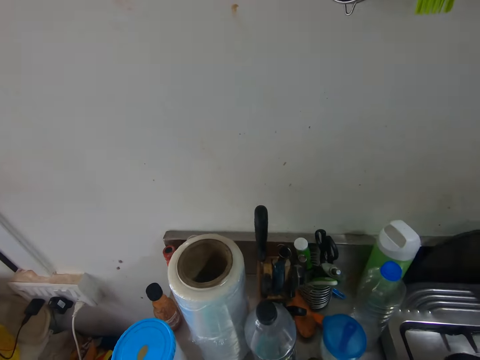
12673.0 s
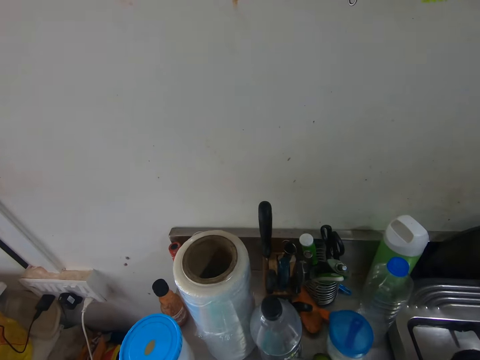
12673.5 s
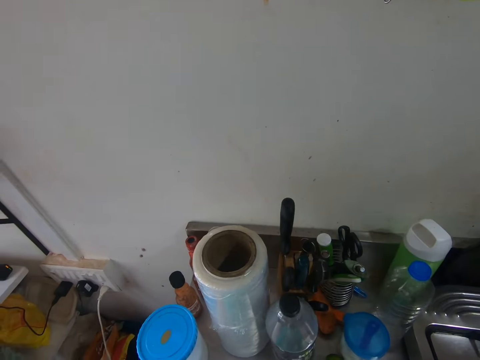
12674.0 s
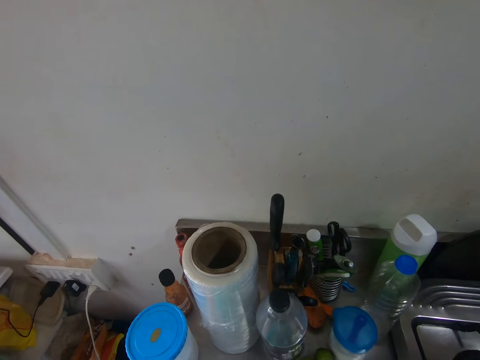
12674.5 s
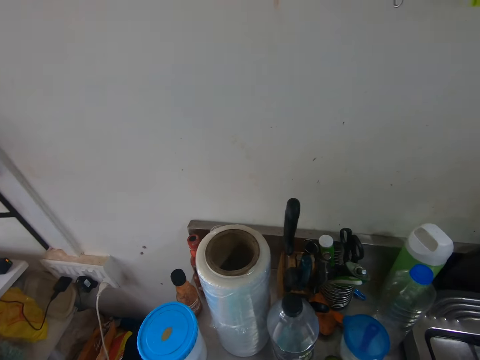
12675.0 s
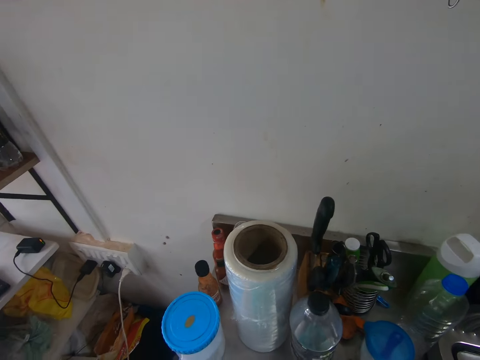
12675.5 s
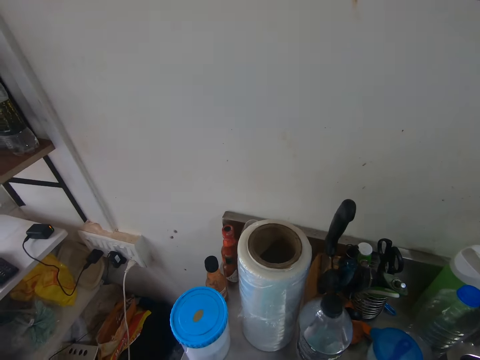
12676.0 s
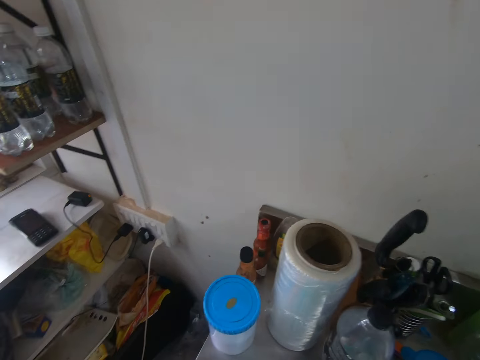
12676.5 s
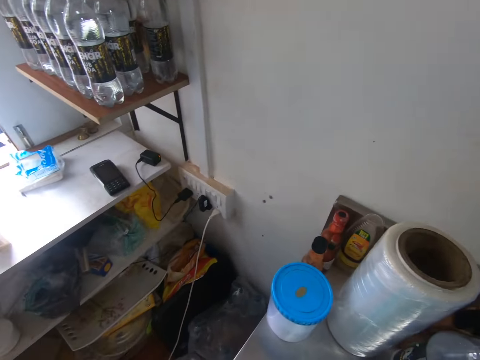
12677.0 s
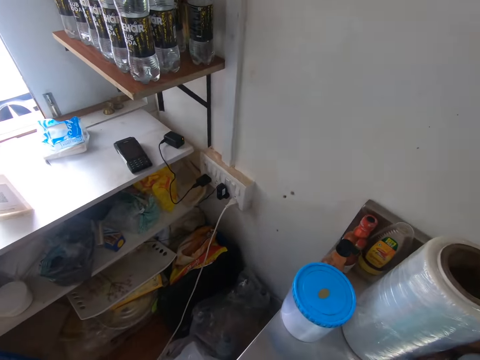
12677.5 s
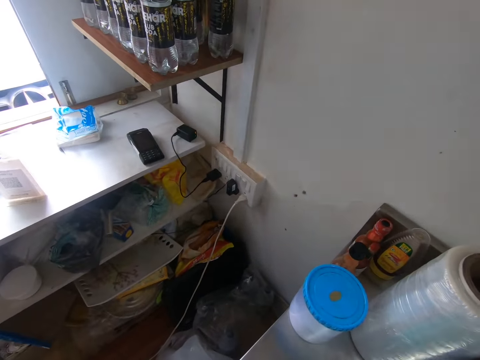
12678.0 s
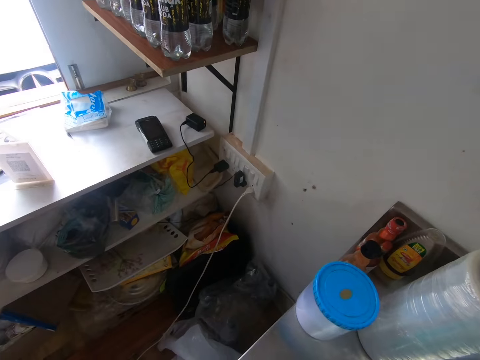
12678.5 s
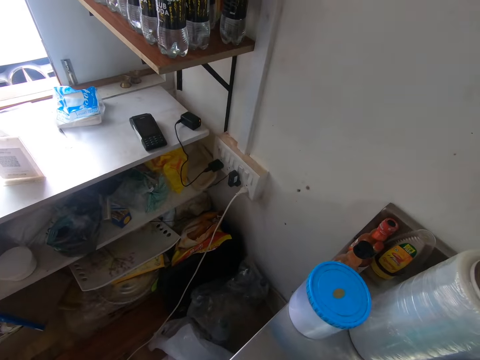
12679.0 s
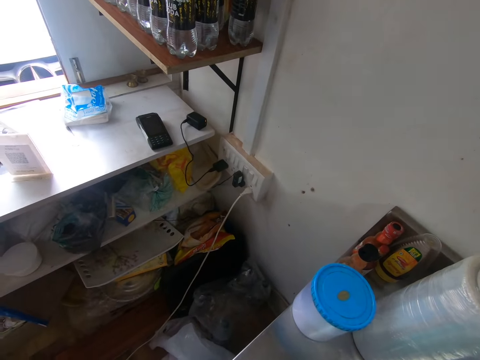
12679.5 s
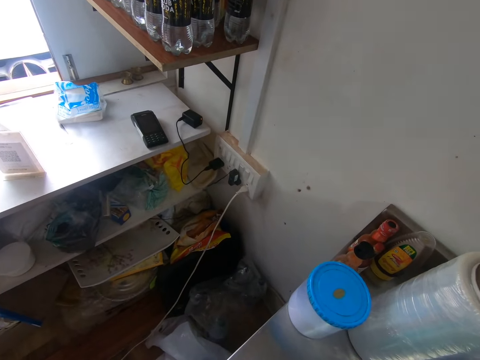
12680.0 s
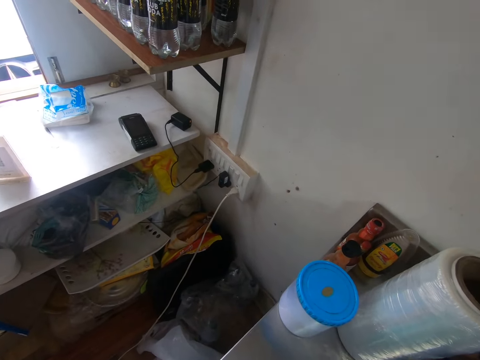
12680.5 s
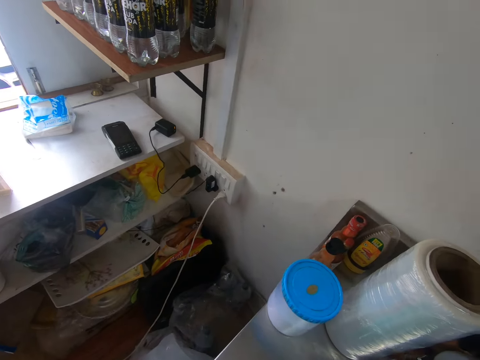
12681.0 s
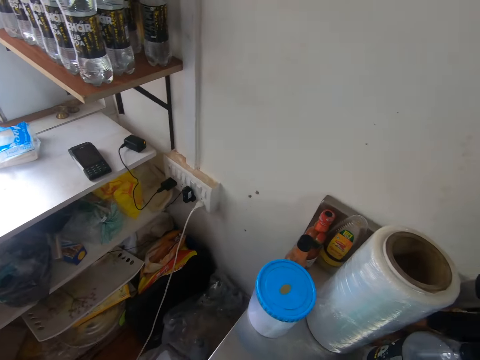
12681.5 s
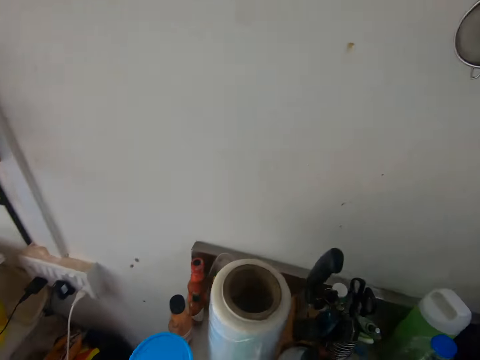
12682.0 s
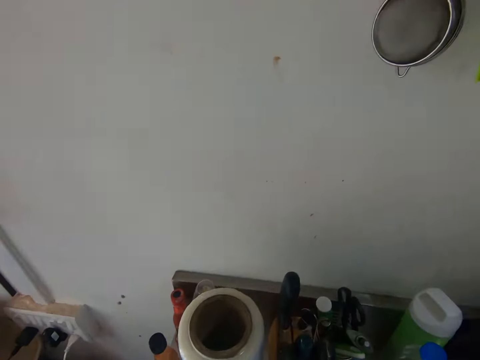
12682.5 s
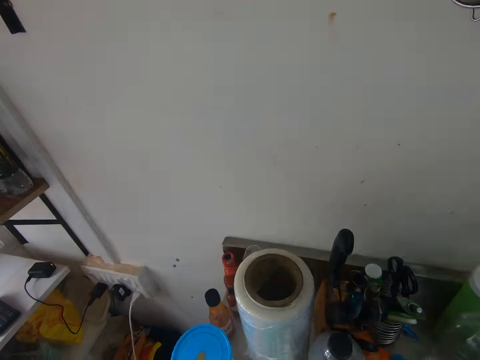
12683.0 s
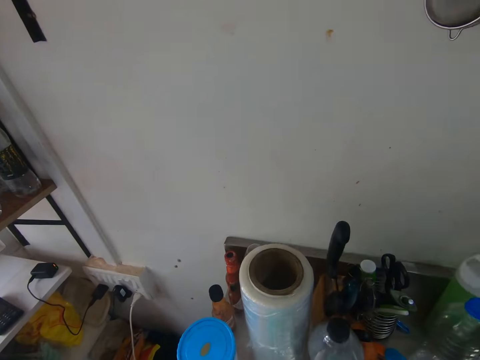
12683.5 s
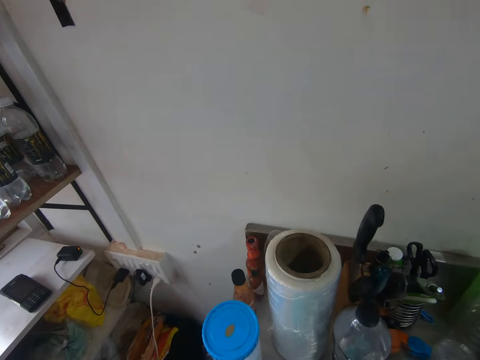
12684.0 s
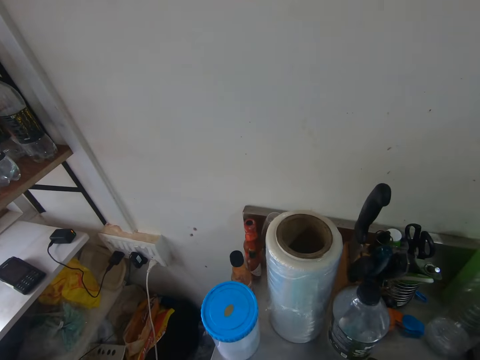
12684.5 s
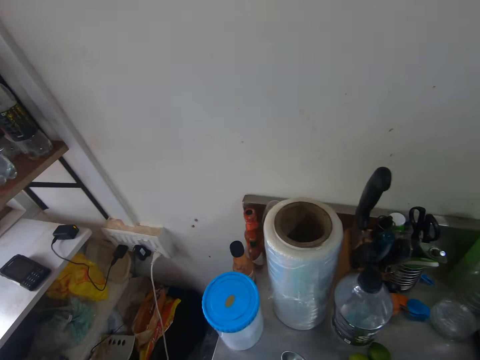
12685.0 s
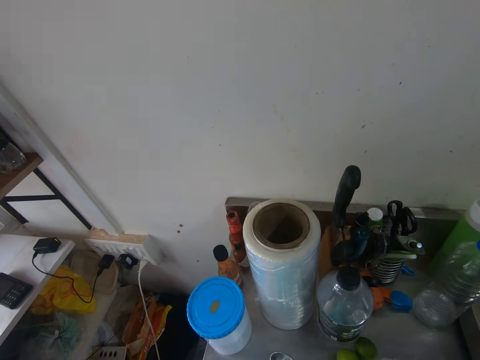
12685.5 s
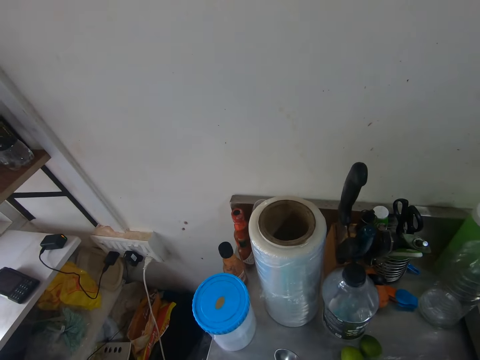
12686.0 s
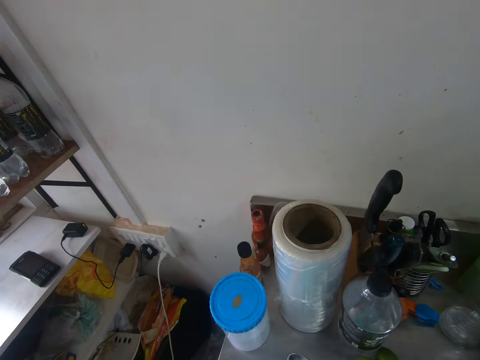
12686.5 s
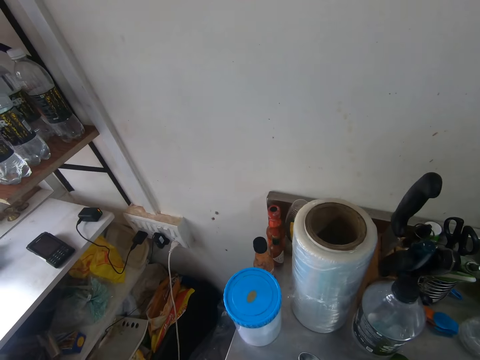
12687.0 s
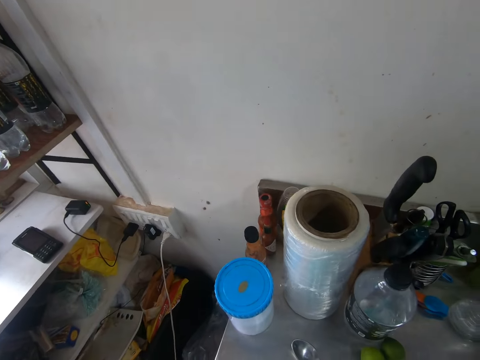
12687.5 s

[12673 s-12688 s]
The camera wearer squeezes a lemon. They look at the shelf. They squeeze the lemon.

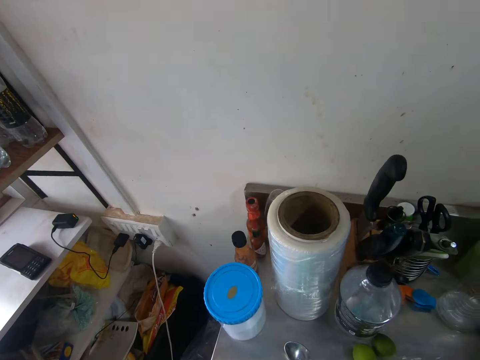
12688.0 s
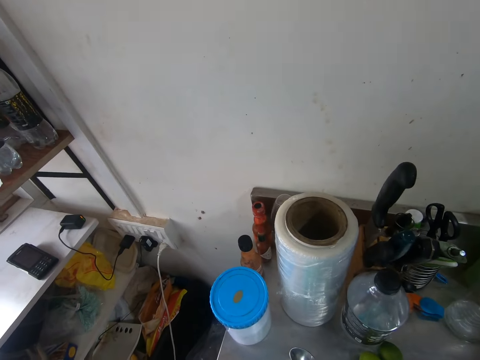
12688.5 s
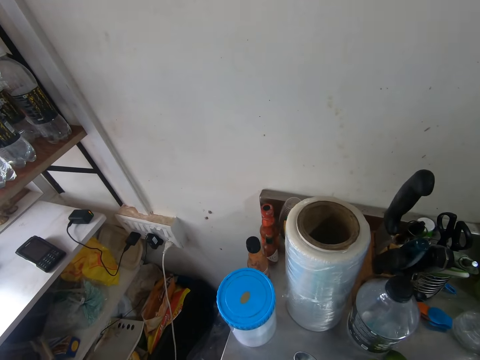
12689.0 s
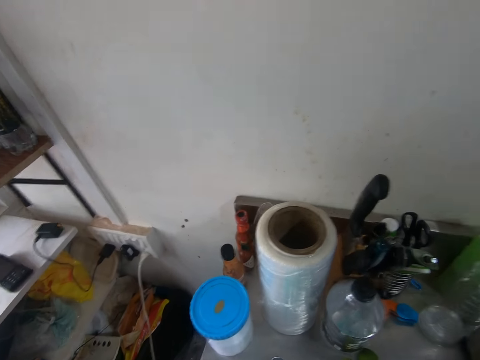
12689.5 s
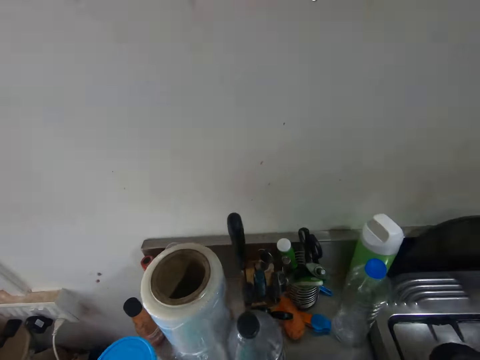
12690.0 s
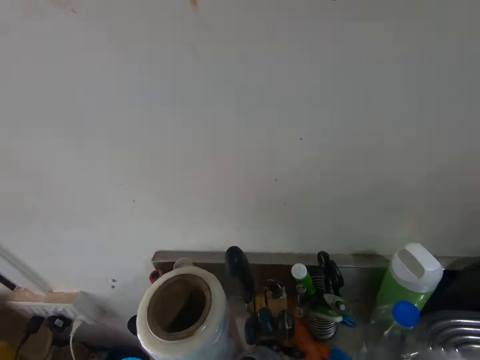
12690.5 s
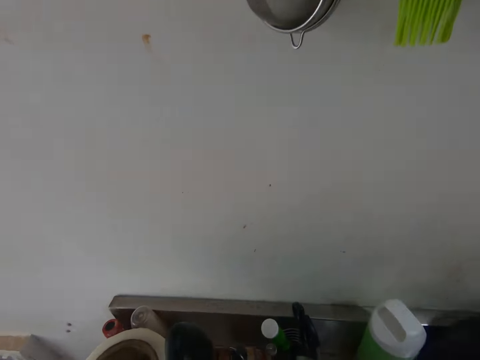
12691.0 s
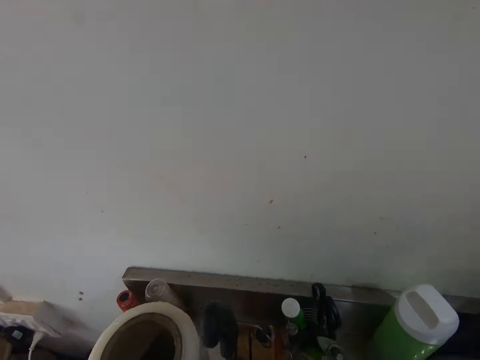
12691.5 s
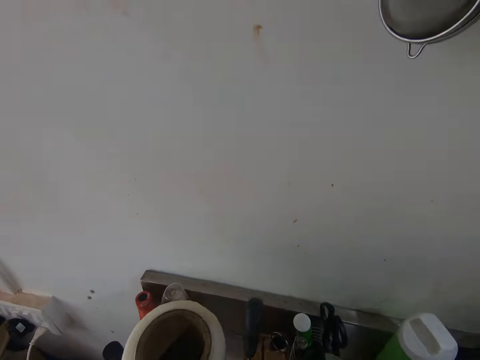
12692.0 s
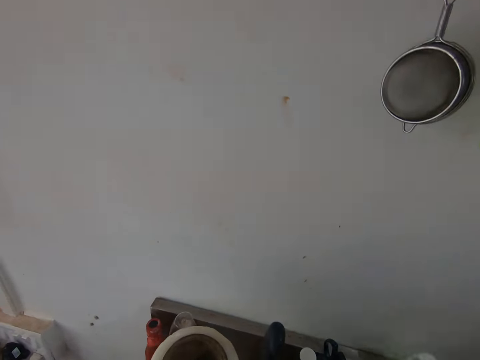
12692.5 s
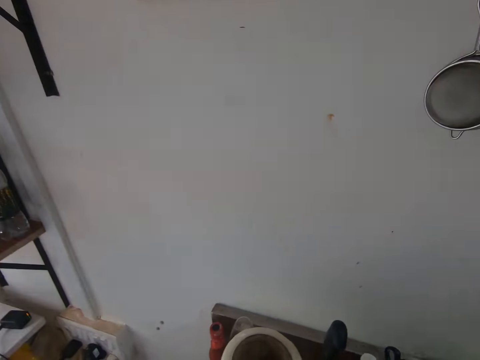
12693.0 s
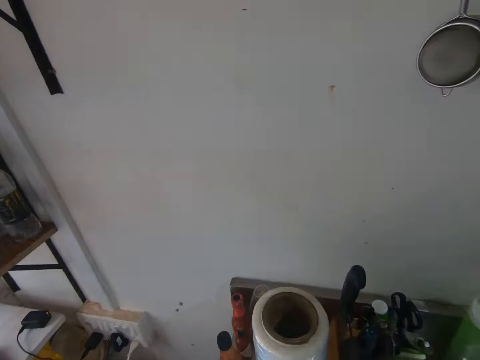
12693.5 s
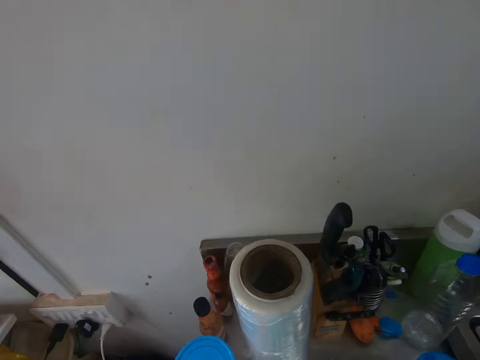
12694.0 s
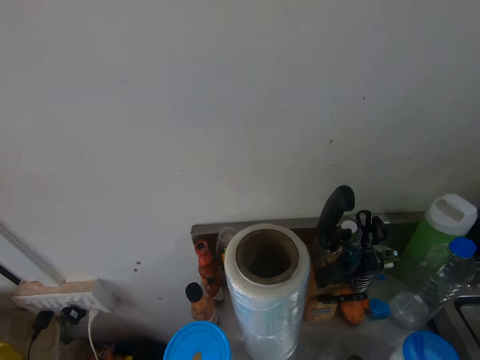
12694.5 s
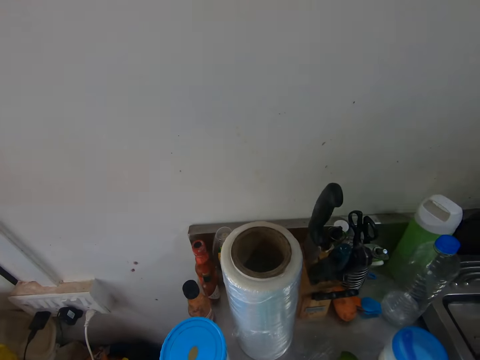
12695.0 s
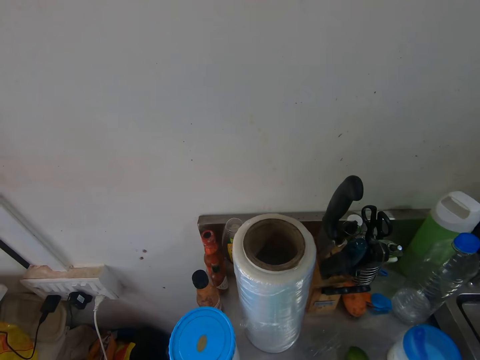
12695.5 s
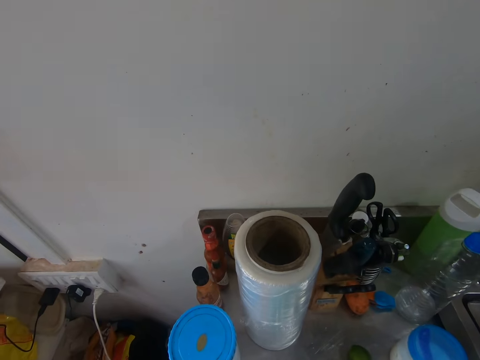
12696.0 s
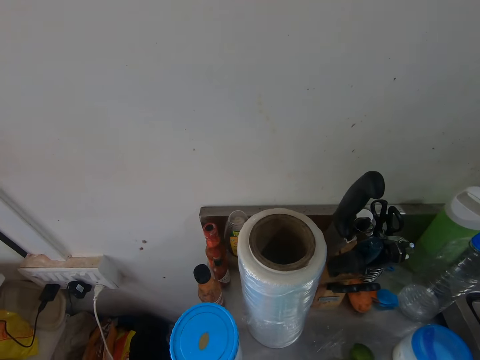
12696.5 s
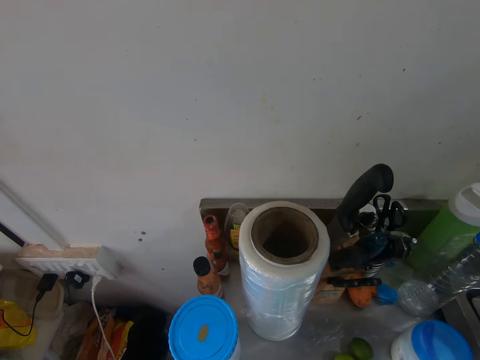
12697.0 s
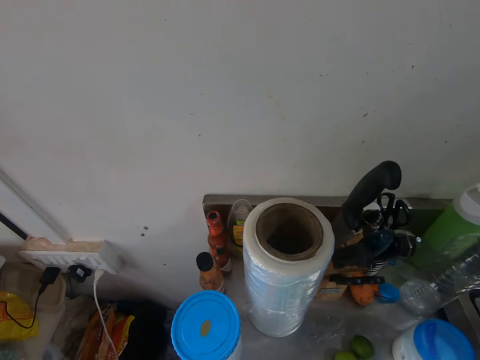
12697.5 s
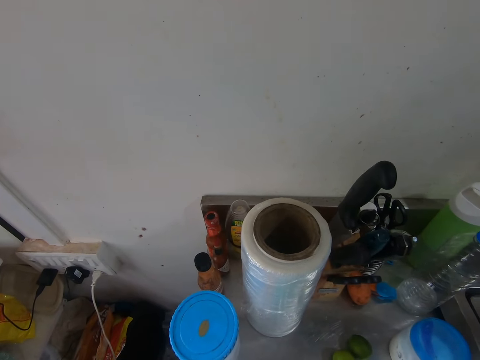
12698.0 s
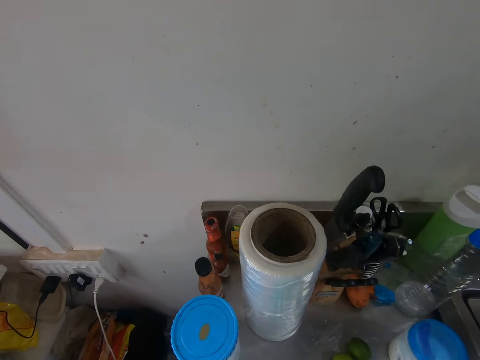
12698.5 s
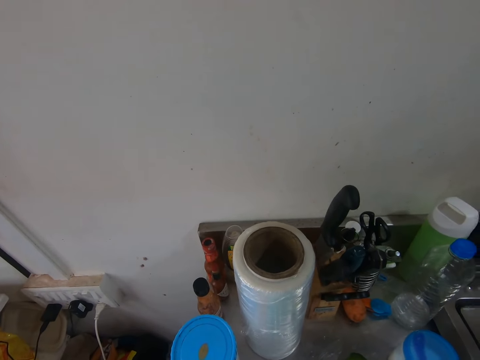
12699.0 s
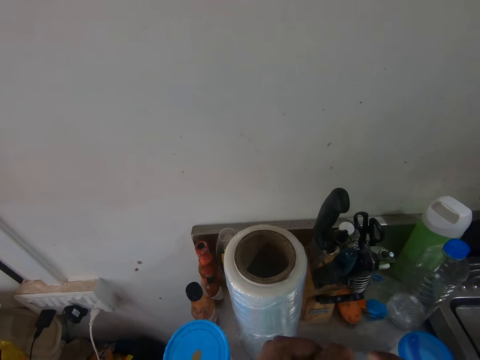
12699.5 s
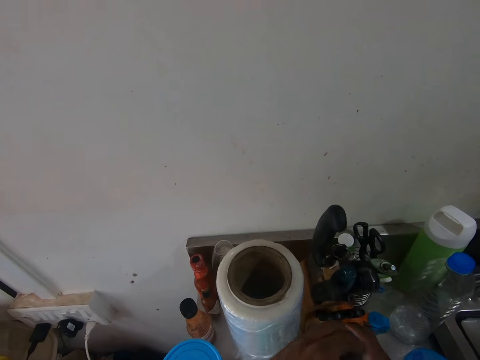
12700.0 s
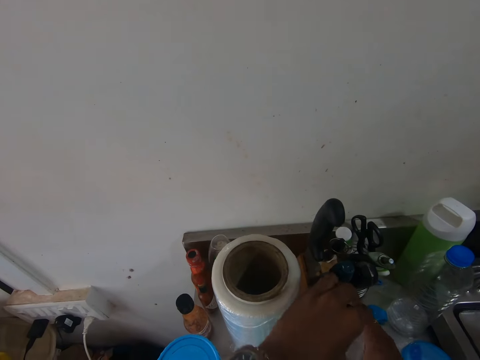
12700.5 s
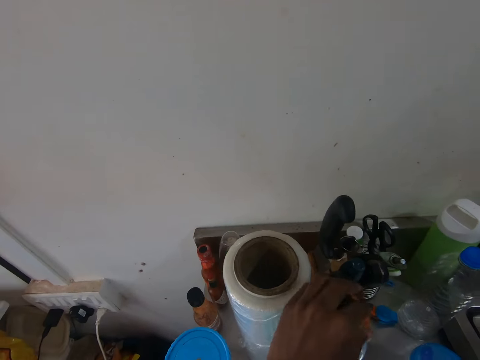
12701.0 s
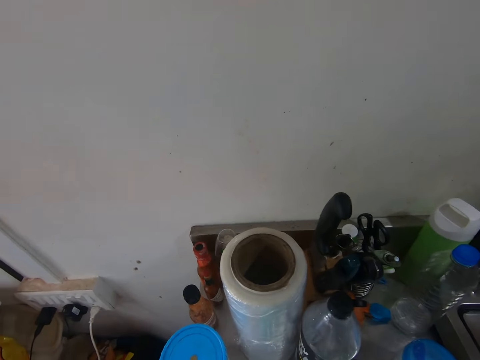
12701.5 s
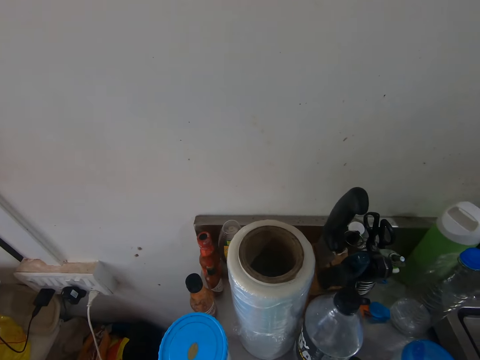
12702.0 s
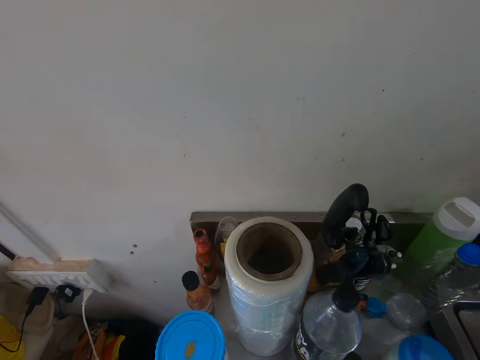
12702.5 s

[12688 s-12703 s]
The camera wearer opens a bottle with both hands. They close the bottle.
